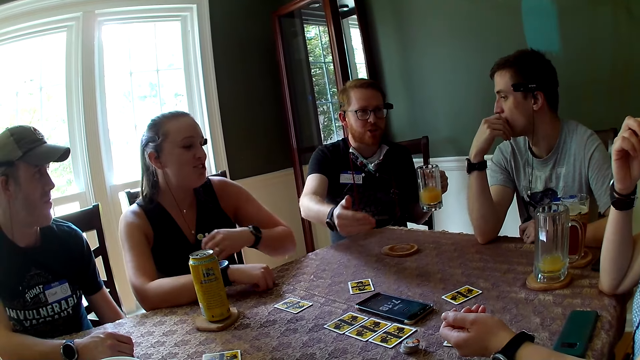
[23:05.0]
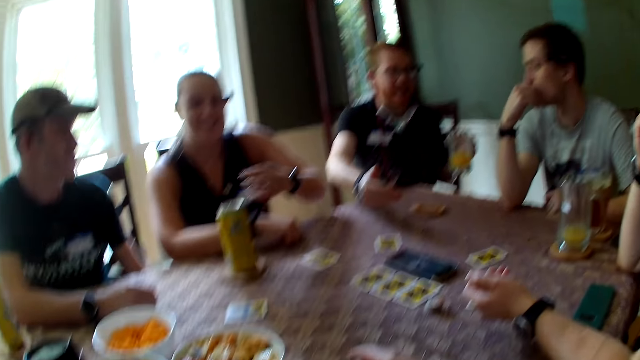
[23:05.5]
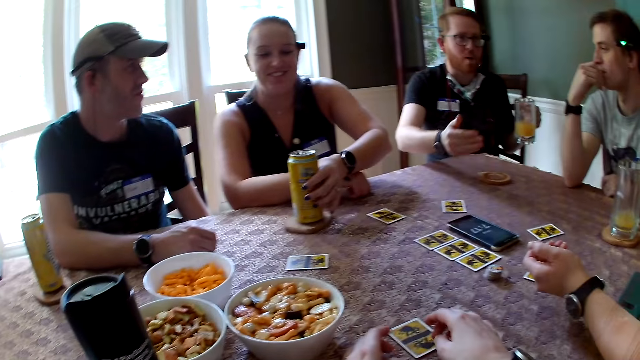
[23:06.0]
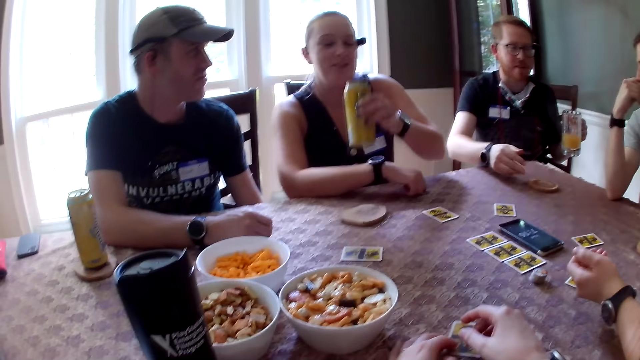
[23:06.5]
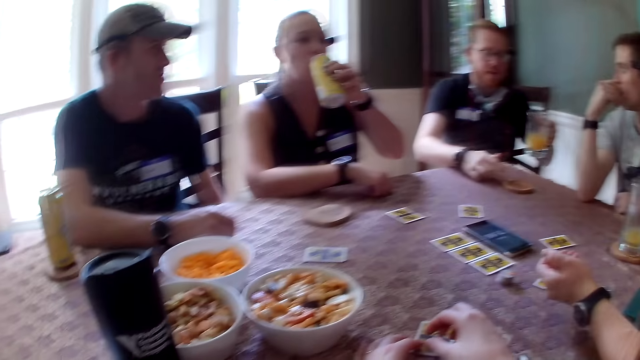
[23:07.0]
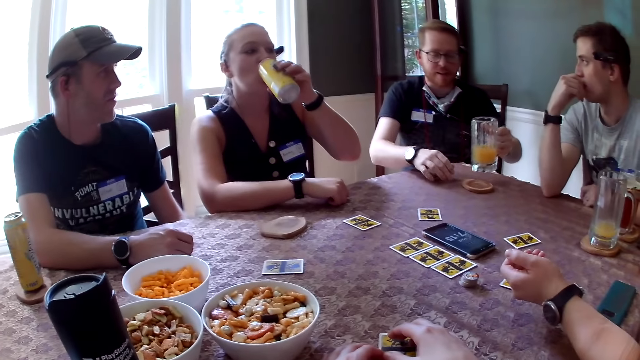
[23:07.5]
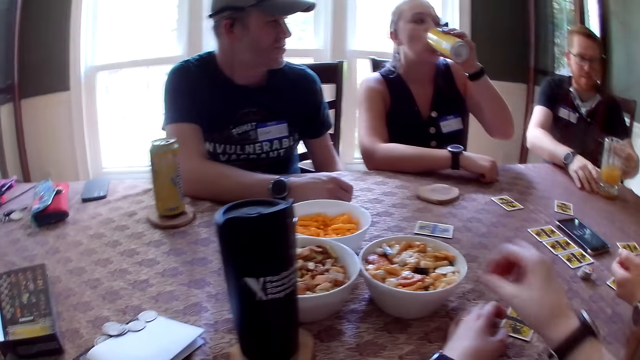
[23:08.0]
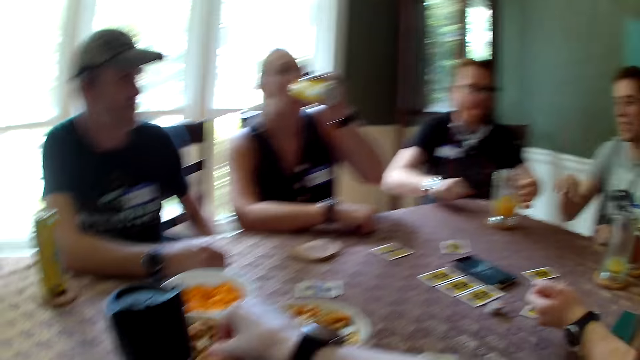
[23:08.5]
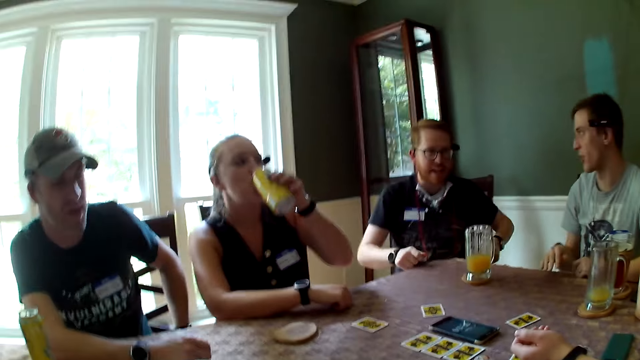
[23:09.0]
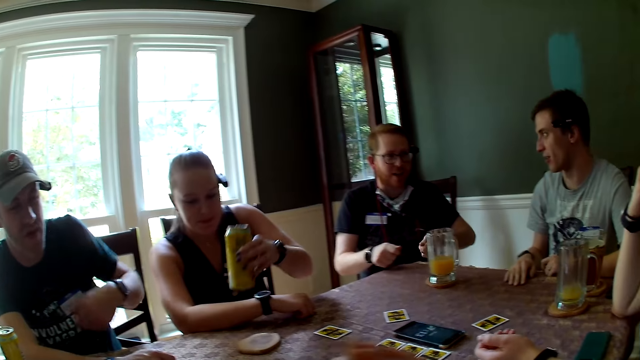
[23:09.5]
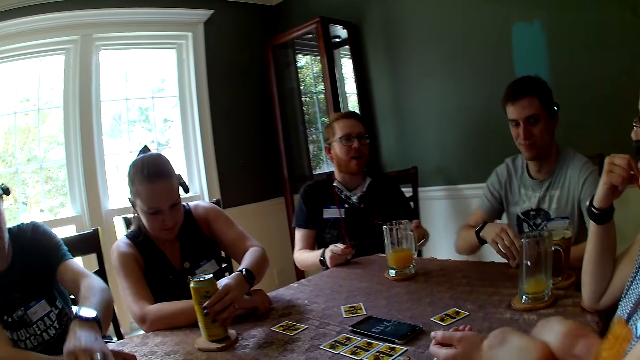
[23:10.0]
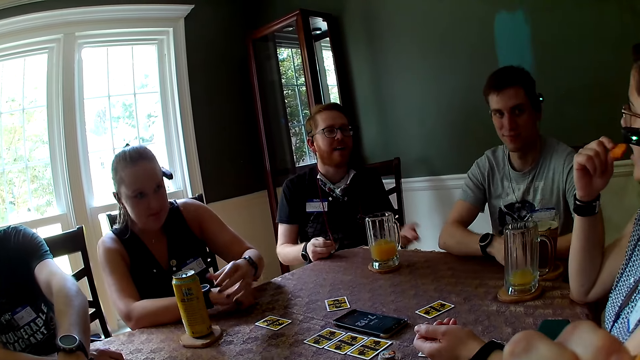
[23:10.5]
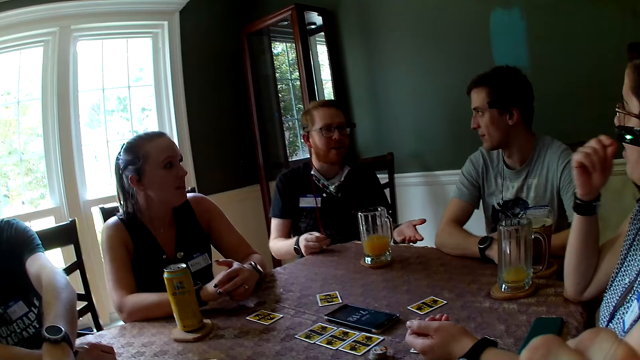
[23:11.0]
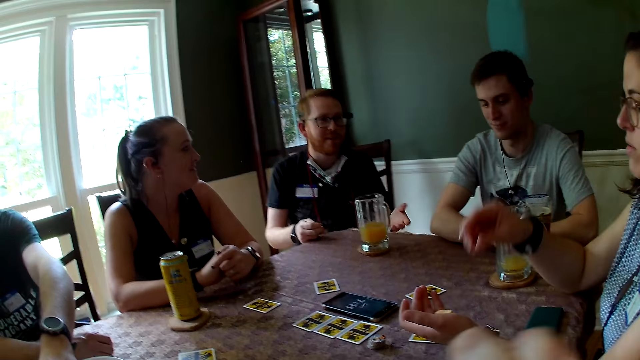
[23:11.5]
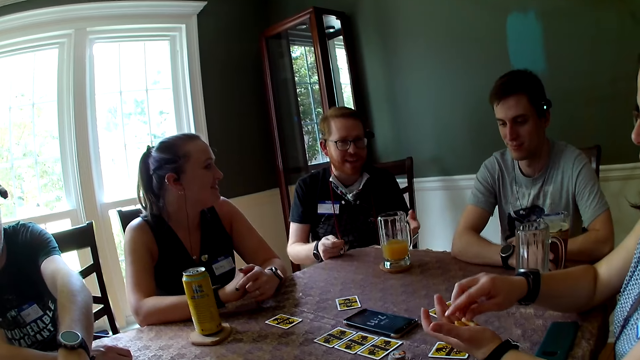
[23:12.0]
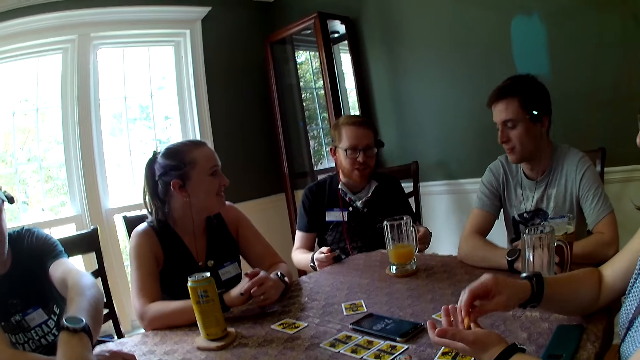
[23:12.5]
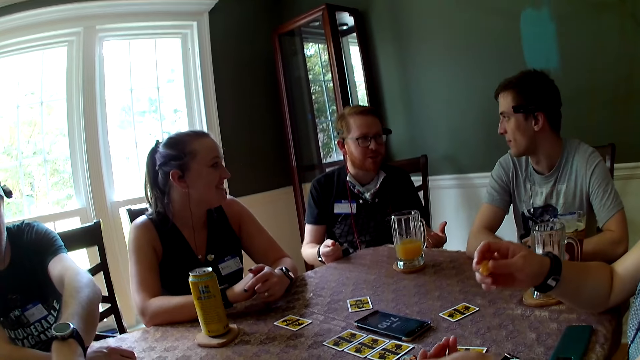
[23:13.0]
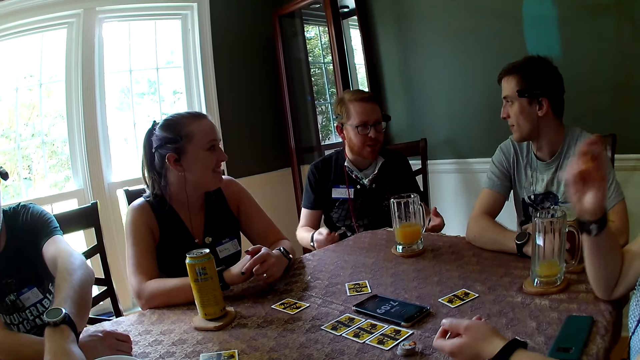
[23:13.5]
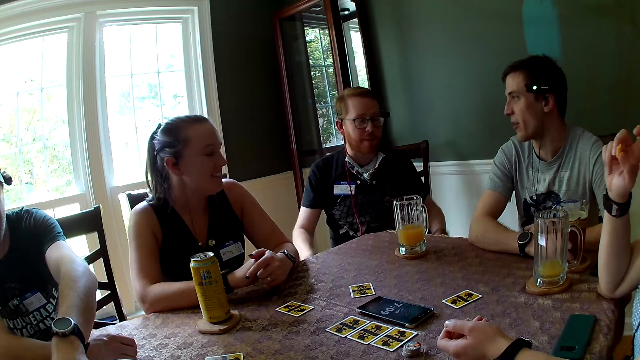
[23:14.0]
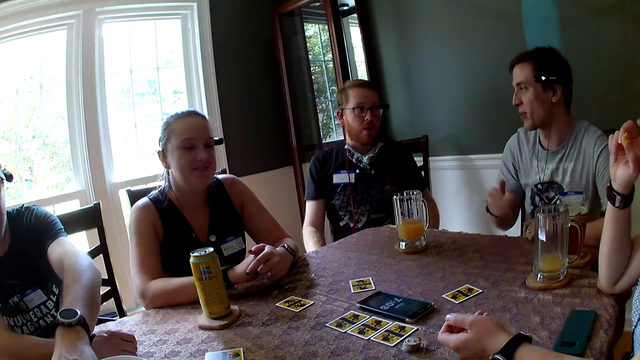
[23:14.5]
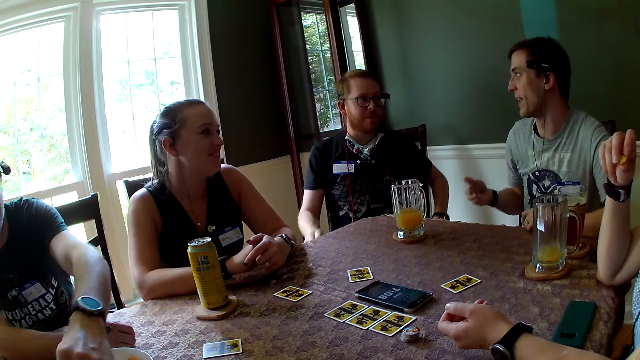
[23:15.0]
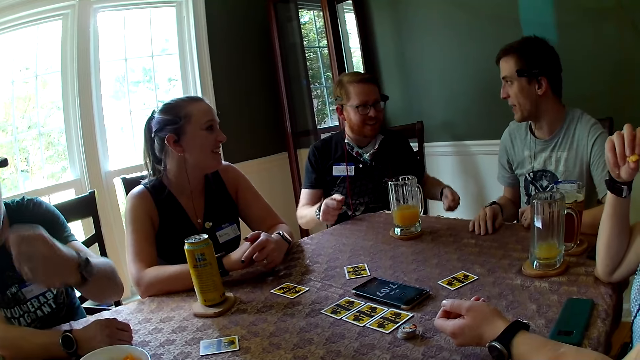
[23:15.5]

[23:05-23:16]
A person moves the hand on the face. A woman speaks to the group of people at the table. The woman carries a juice from the table with her left hand. The camera wearer moves the card on the table. The woman drinks the juice in her left hand. A man speaks to the group of people at the table. The camera wearer takes some snacks from a bowl of snacks on the table. Another man speaks to another woman. The first woman drops the juice on the table. A third man takes some snacks or crisps from a bowl of snacks with his left hand. The second woman eats the snack in her right hand and picks one snack from her hand with her right hand. The third man eats the crisp. The second man speaks to the second woman. The camera wearer speaks to the group of people at the table. The first man speaks to a group of people at the table.

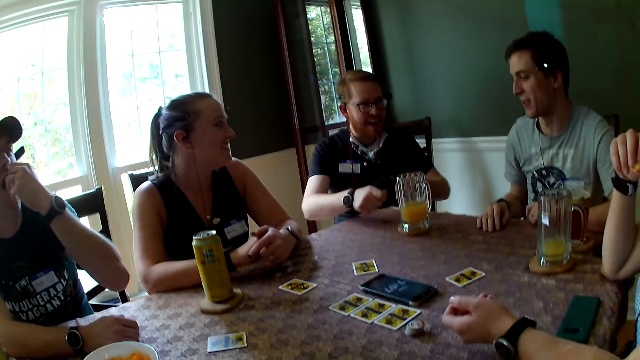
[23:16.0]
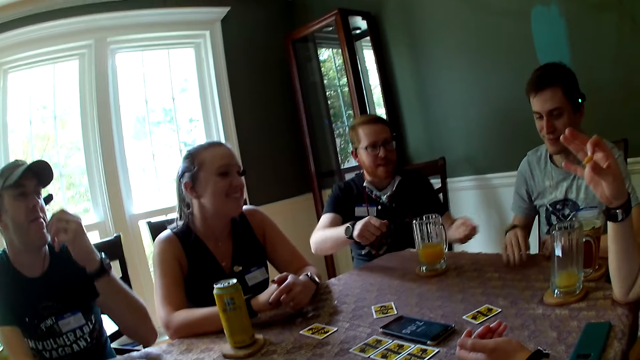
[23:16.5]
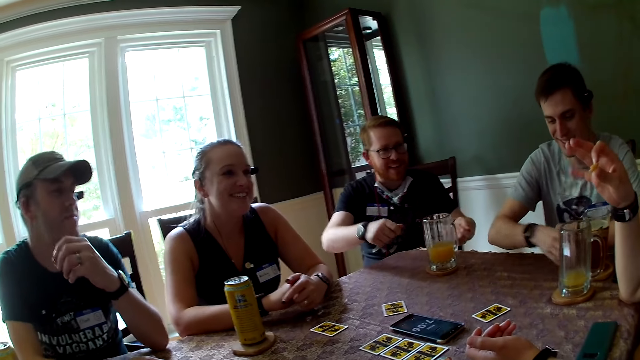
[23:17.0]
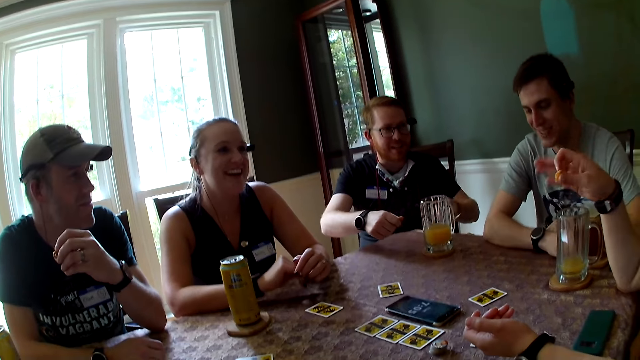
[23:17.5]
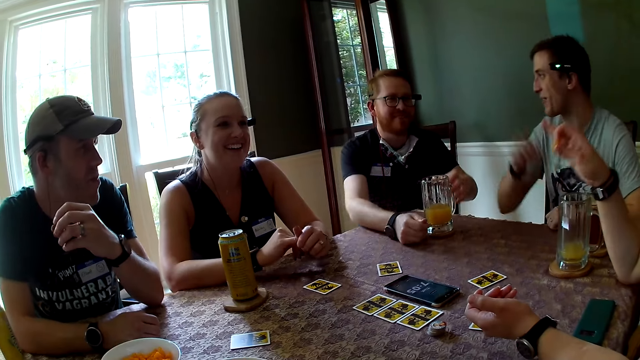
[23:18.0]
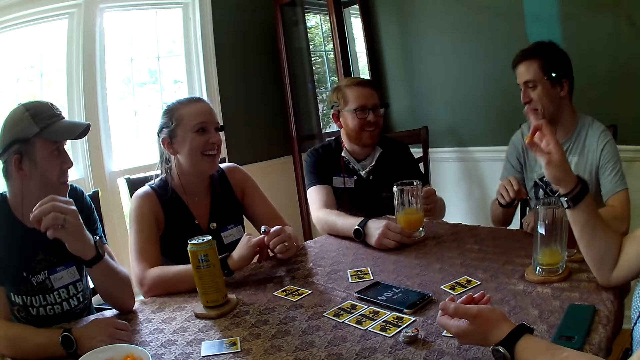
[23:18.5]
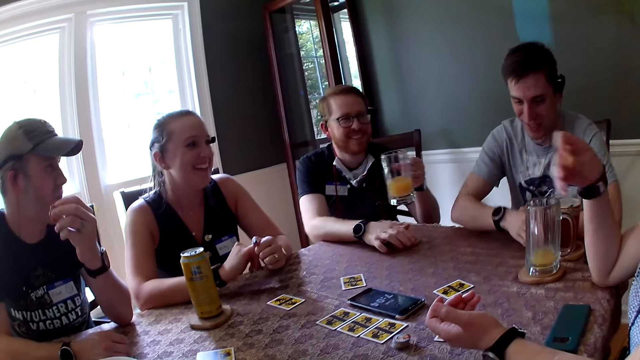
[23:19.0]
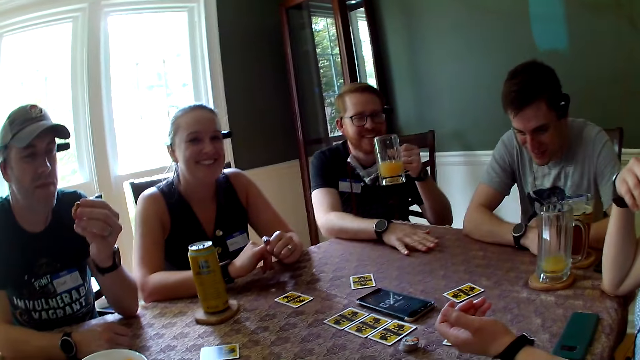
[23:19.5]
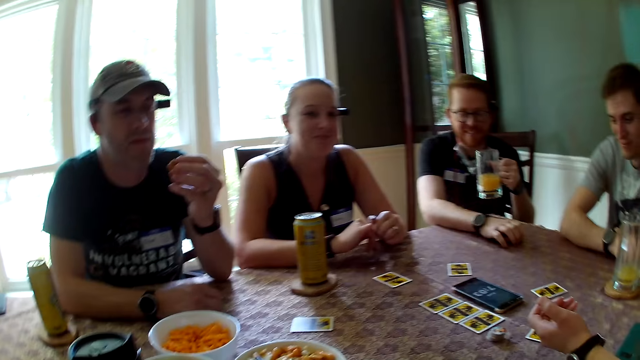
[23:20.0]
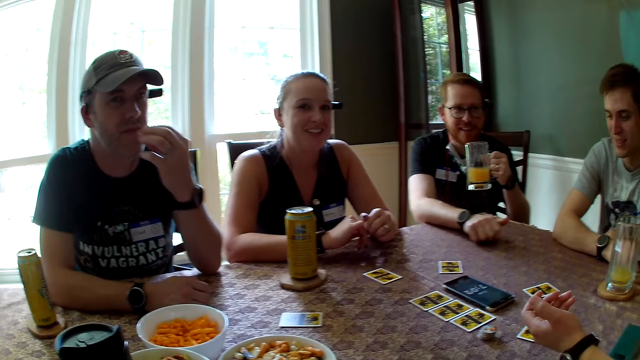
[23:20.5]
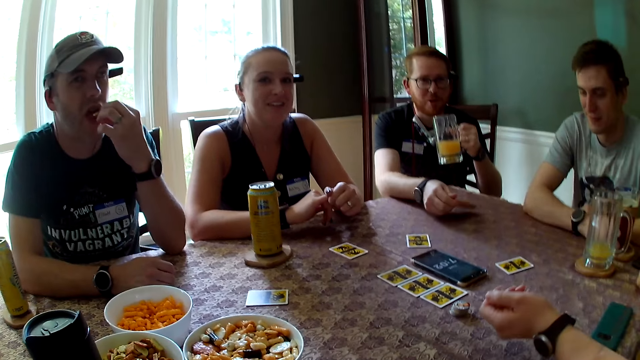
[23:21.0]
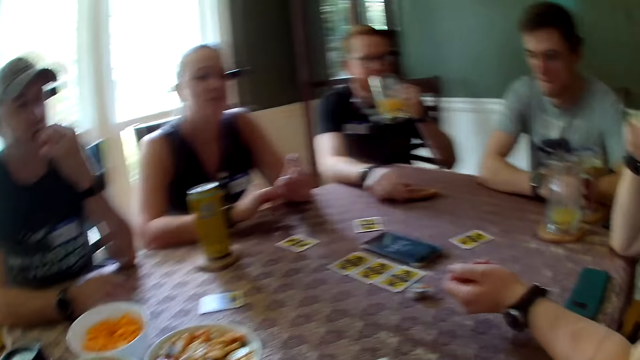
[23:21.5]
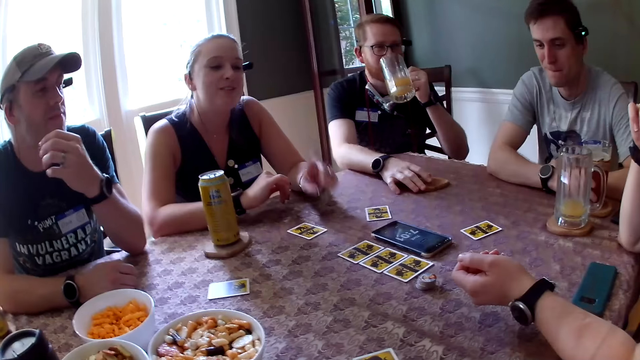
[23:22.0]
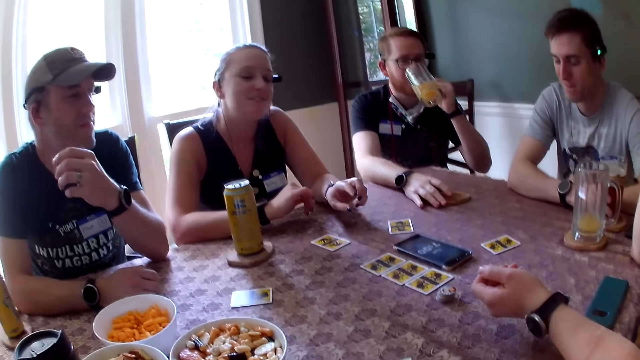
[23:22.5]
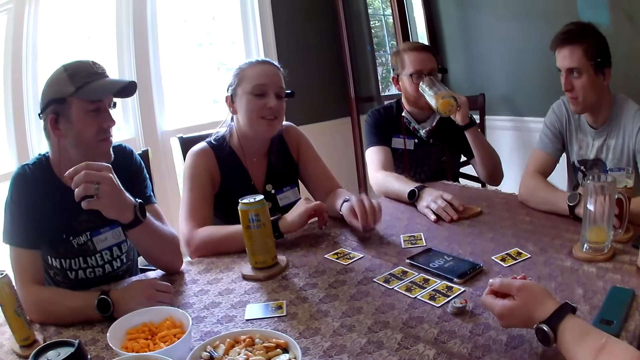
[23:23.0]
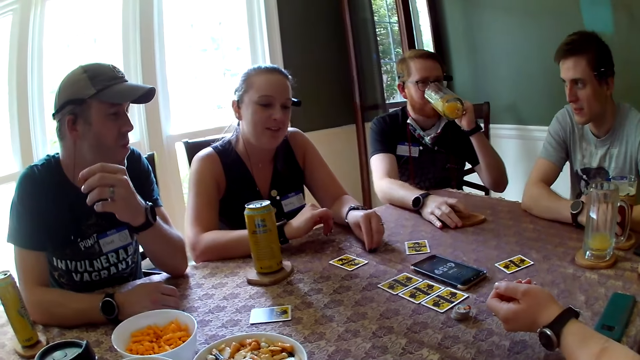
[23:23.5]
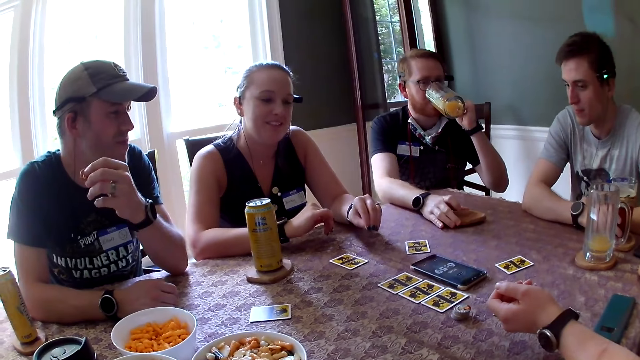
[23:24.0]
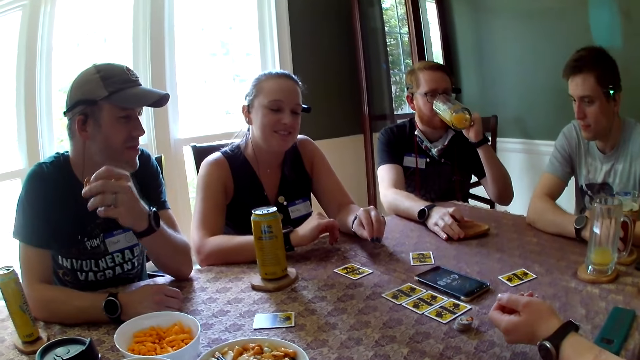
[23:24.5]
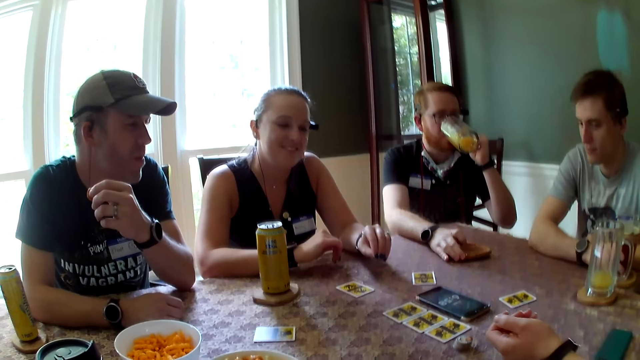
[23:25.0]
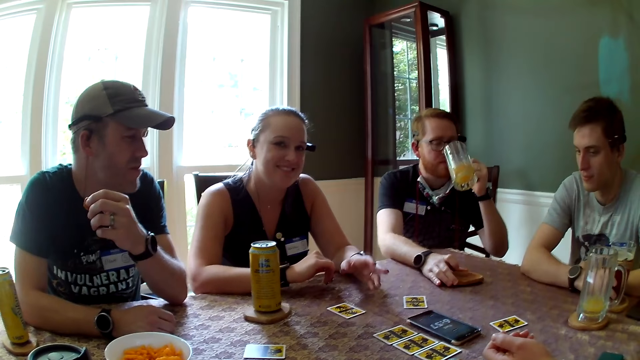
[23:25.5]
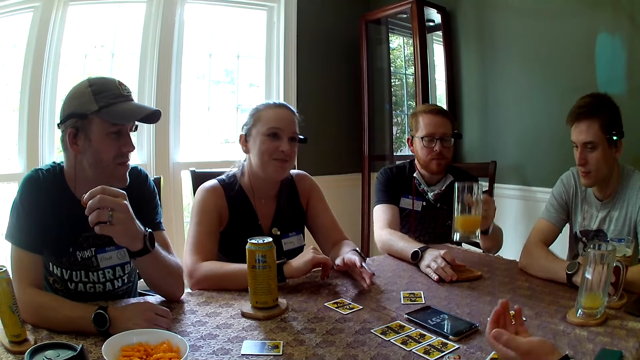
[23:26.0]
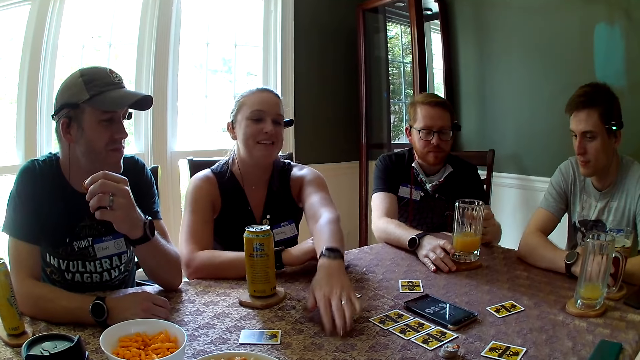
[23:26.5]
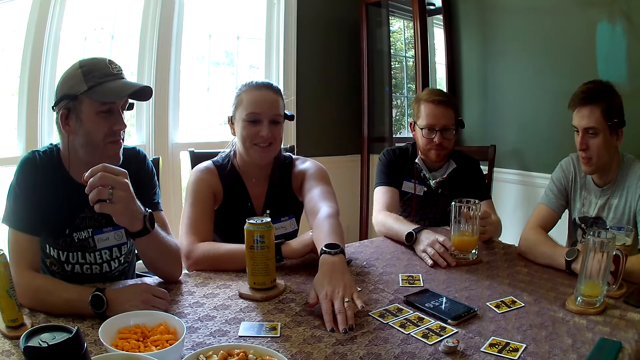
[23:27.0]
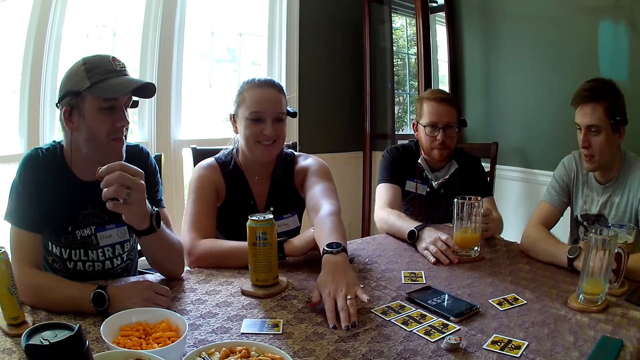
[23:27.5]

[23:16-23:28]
A person talks to another person. The camera wearer laughs. A man eats the snacks in his left hand. A woman speaks to another man with her hand. The other person moves the hand on the table. A third man laughs. A third person moves the right hand. The third man speaks to the woman. The other person puts the hand on the table. The second man carries the juice from the table with his left hand and speaks to the group of people at the table. The woman eats the snack in her right hand. The first person moves the card on the table. Another woman speaks to the group of people at the table. The second man drinks the juice in his left hand and drops the juice in his left hand on the table. A fourth person moves the hand on the table. The third man speaks to the group of people at the table.
